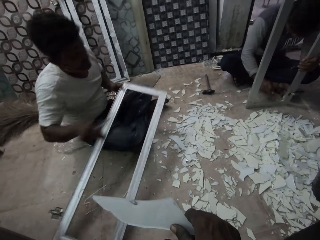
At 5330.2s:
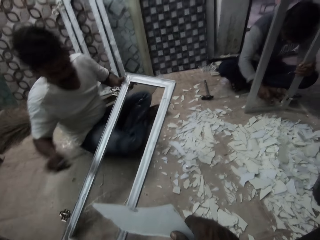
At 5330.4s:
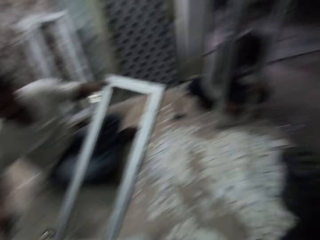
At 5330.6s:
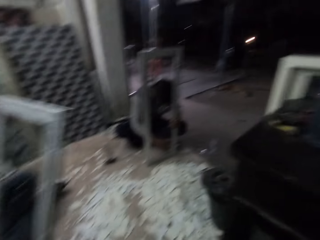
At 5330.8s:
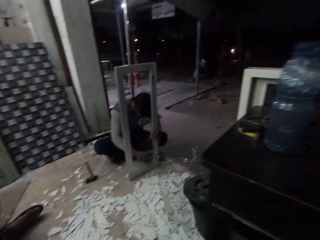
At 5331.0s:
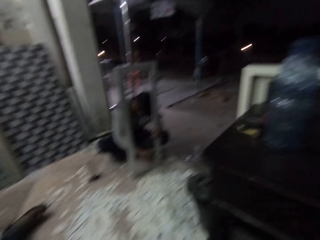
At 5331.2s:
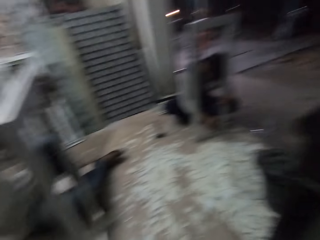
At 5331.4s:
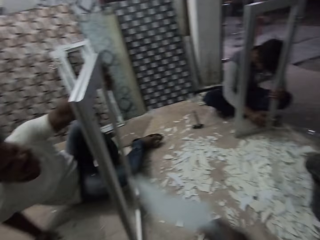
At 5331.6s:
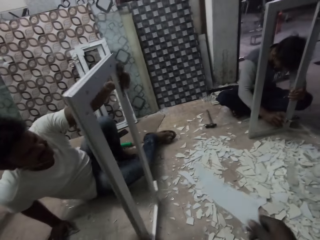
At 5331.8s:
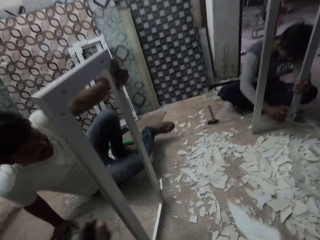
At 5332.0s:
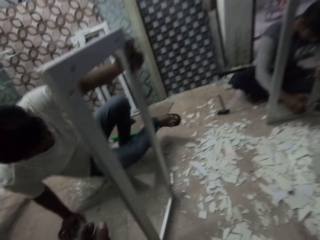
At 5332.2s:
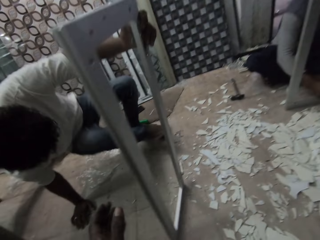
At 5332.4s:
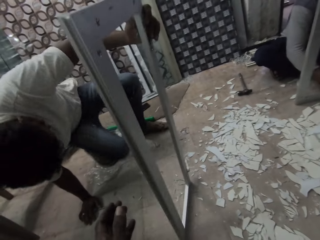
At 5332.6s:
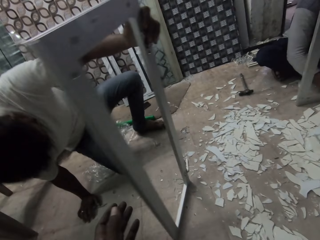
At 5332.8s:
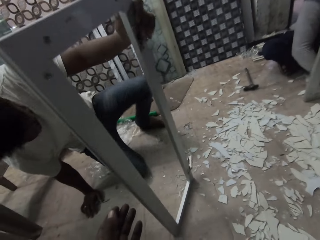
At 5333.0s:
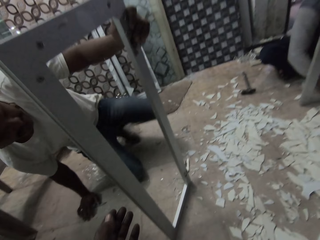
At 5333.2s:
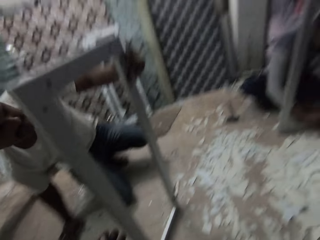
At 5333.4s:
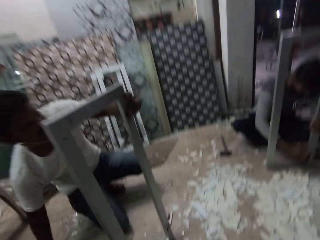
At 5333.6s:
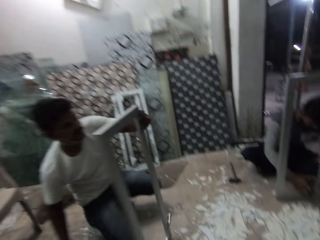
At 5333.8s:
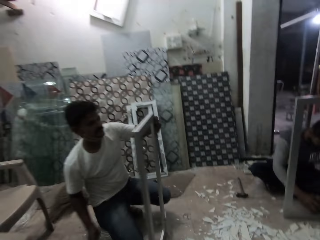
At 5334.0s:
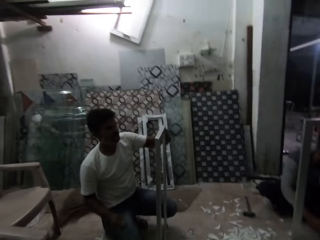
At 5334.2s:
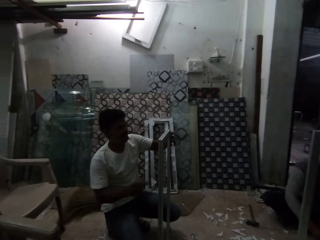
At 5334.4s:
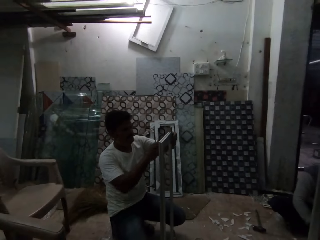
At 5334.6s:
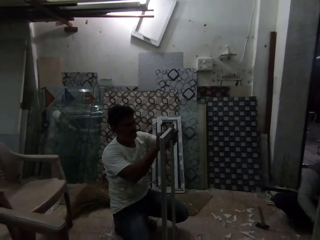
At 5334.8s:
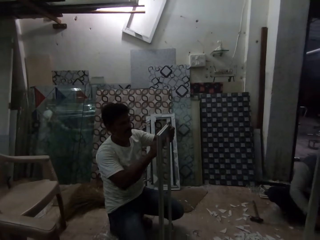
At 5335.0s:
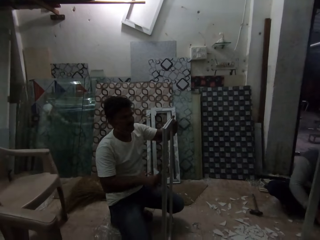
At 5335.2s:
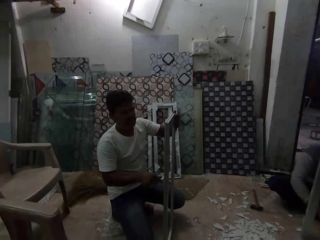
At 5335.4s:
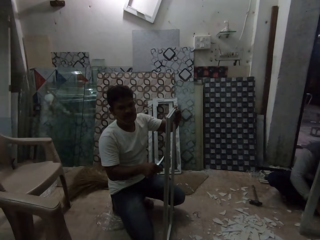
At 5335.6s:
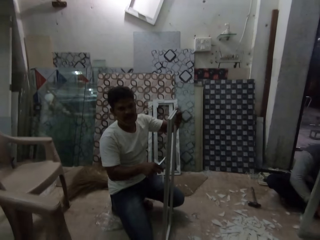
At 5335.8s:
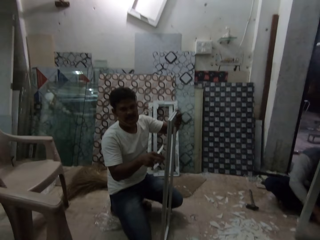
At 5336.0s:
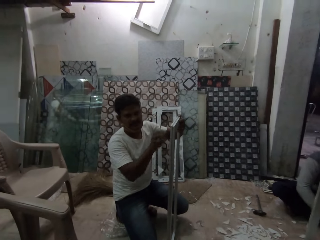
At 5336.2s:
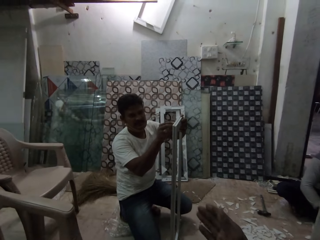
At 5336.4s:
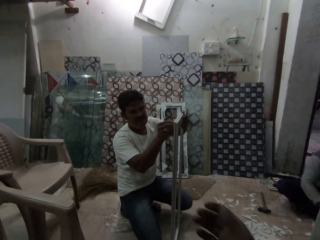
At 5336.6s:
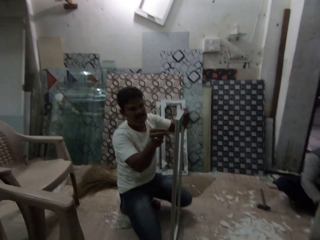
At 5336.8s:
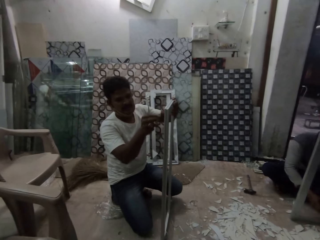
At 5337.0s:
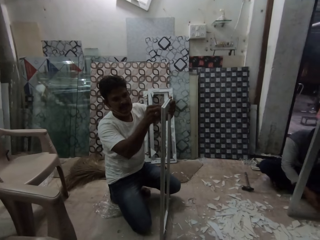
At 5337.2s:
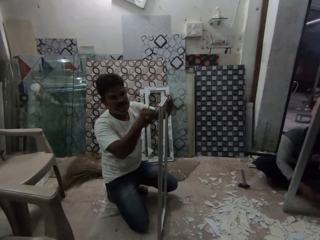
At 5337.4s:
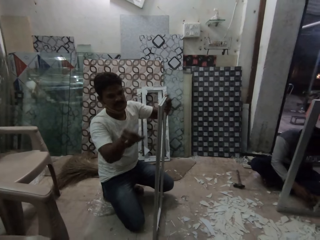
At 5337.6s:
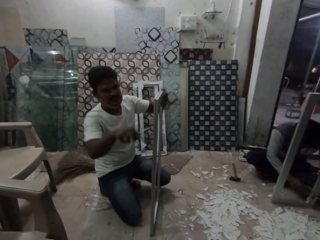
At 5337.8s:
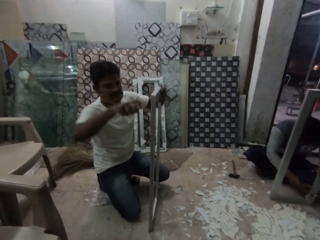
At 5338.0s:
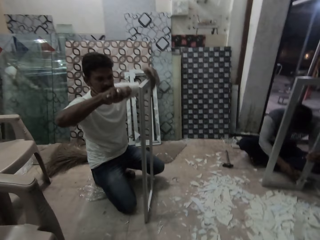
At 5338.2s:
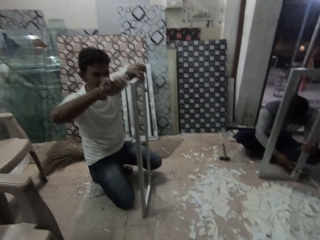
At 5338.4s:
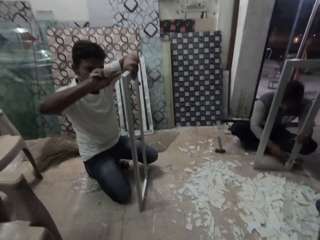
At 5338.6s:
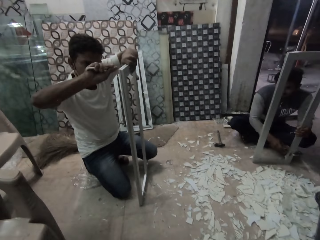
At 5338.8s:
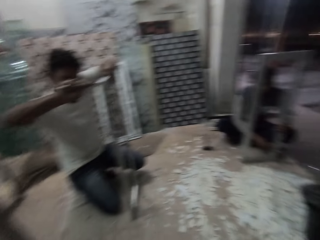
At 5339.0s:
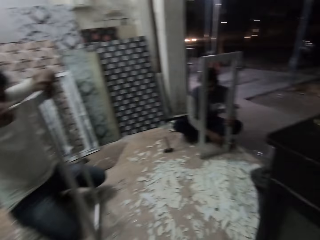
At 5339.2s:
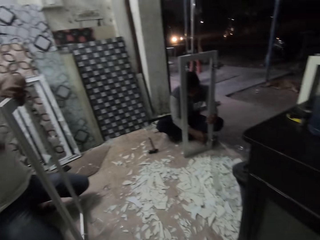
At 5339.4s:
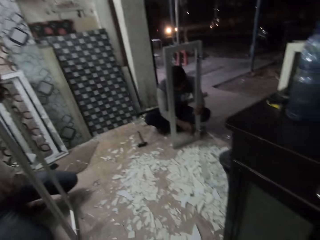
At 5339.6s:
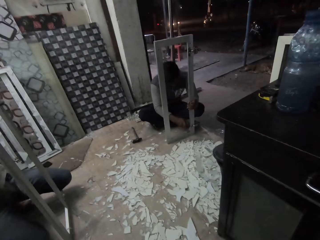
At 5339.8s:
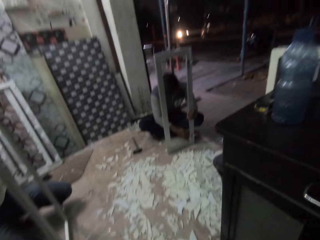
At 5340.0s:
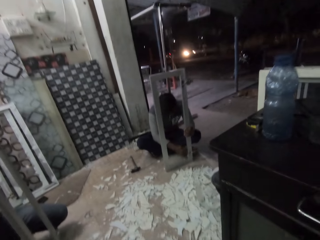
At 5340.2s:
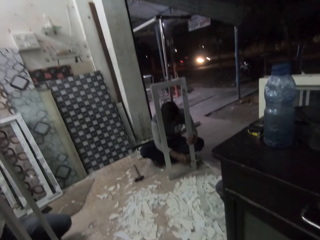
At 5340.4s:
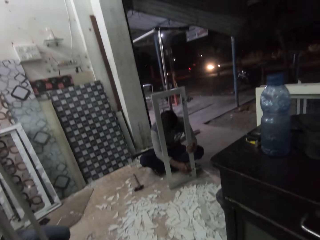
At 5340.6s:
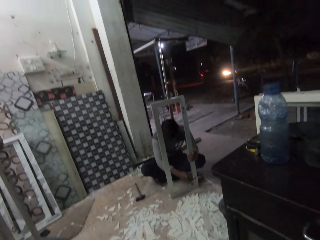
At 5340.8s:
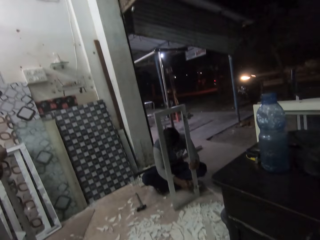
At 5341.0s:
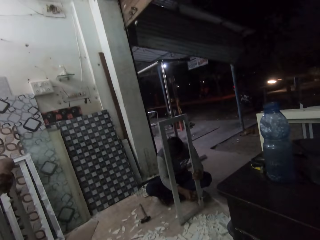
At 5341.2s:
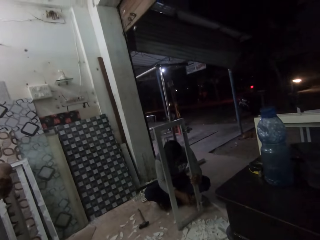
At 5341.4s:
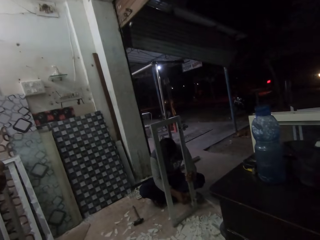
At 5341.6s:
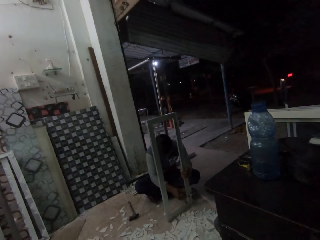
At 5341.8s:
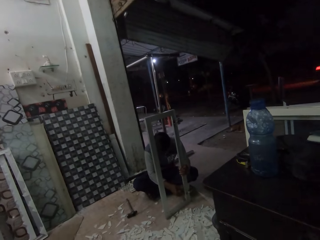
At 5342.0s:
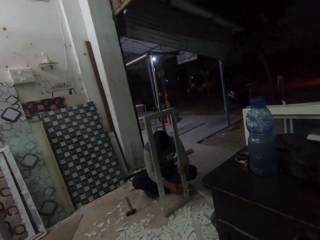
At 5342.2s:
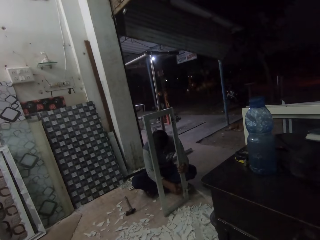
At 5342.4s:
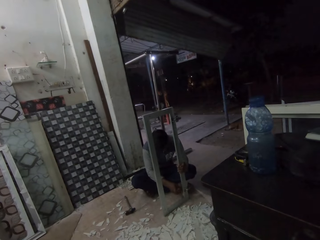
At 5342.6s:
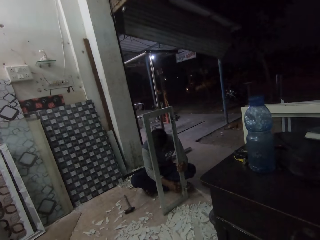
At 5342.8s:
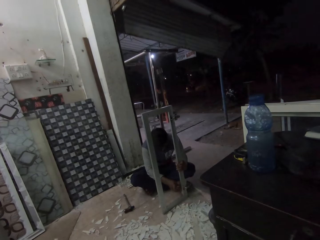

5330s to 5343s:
The man converses with the camera wearer. The camera wearer looks outside. He moves the glass piece in his hand. The man kneels. The camera wearer talks. The man scrapes the frame and talks. The camera wearer looks outside.

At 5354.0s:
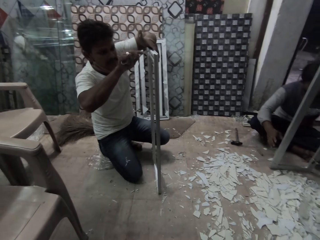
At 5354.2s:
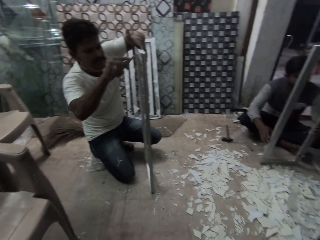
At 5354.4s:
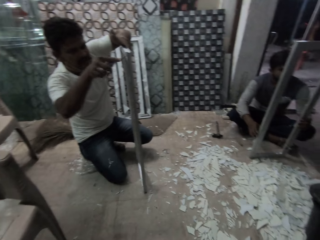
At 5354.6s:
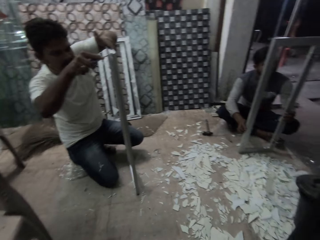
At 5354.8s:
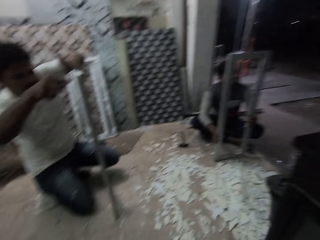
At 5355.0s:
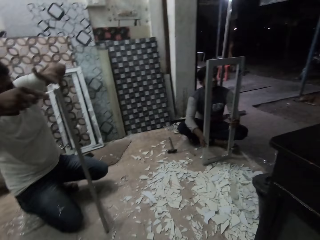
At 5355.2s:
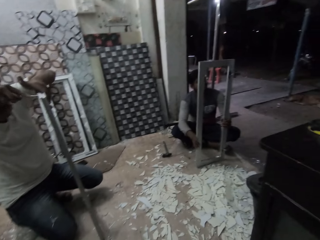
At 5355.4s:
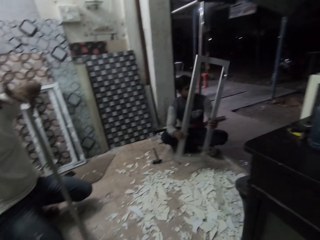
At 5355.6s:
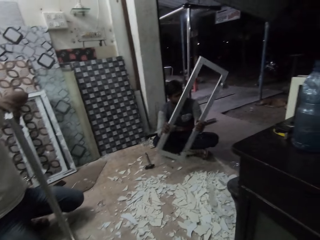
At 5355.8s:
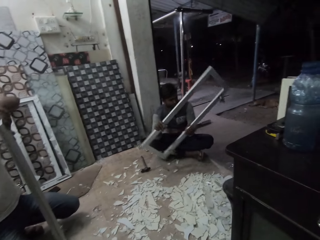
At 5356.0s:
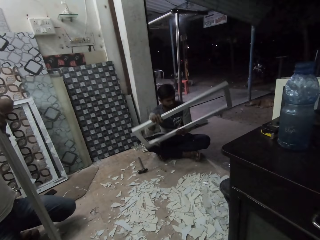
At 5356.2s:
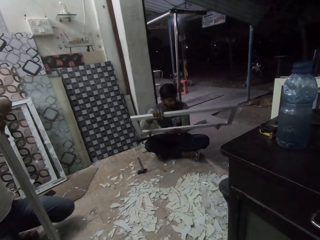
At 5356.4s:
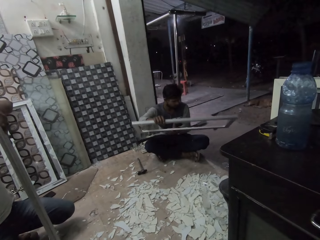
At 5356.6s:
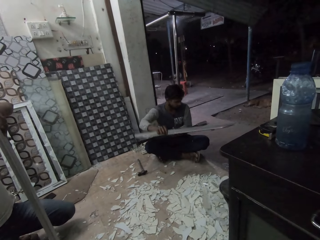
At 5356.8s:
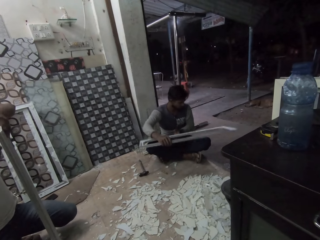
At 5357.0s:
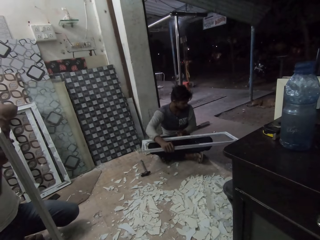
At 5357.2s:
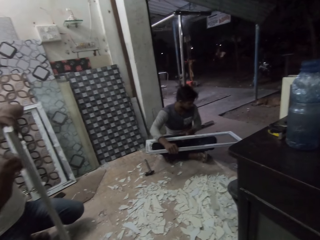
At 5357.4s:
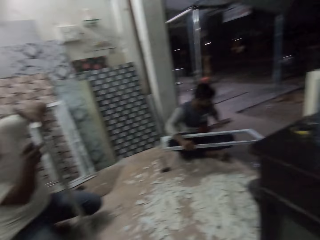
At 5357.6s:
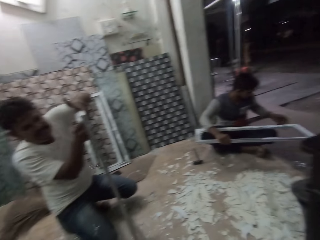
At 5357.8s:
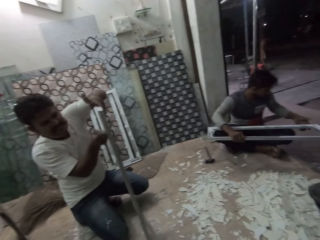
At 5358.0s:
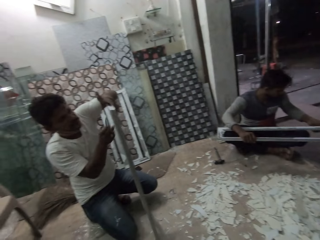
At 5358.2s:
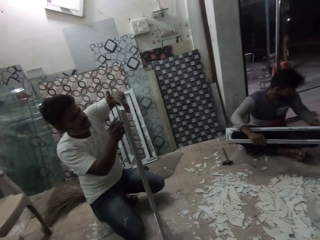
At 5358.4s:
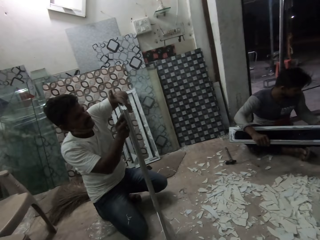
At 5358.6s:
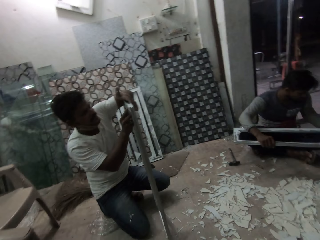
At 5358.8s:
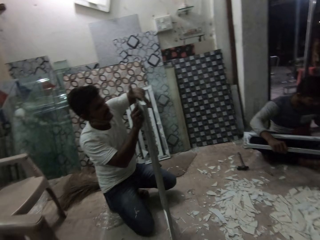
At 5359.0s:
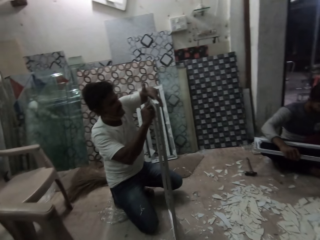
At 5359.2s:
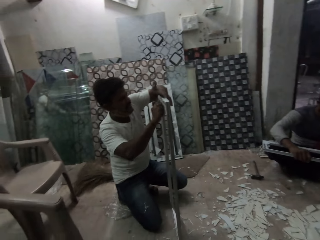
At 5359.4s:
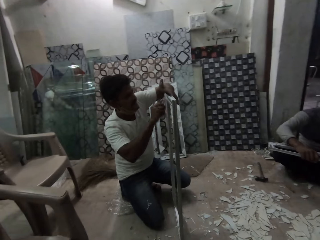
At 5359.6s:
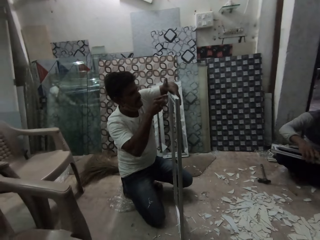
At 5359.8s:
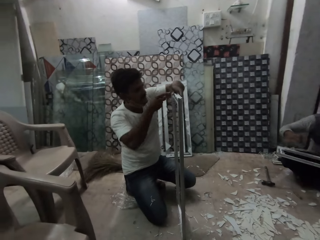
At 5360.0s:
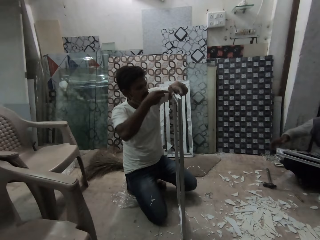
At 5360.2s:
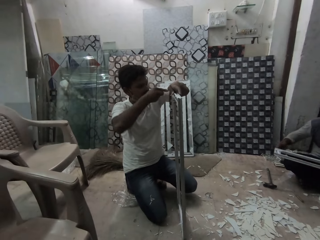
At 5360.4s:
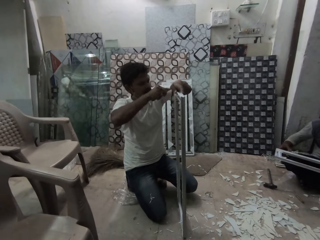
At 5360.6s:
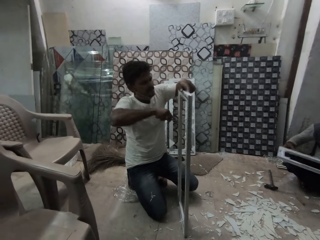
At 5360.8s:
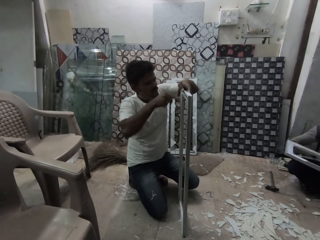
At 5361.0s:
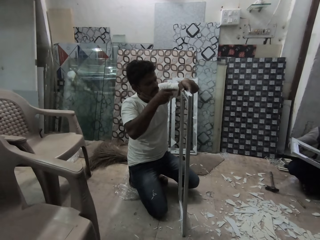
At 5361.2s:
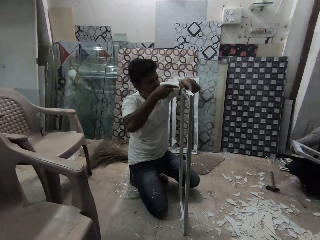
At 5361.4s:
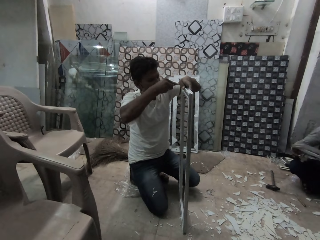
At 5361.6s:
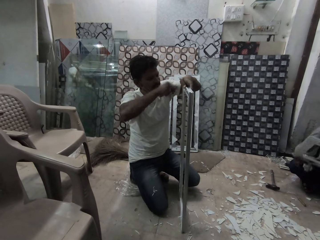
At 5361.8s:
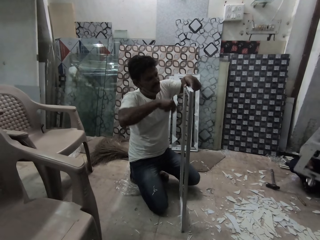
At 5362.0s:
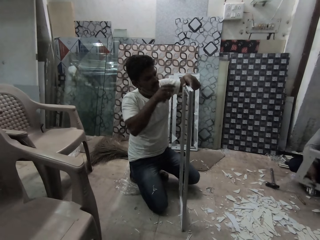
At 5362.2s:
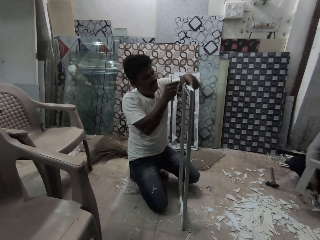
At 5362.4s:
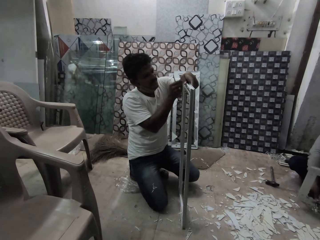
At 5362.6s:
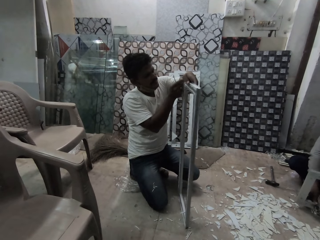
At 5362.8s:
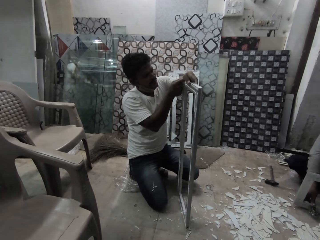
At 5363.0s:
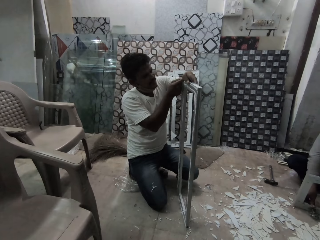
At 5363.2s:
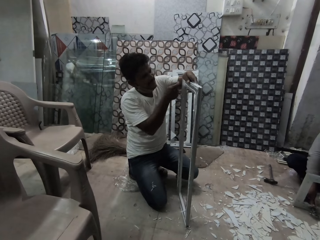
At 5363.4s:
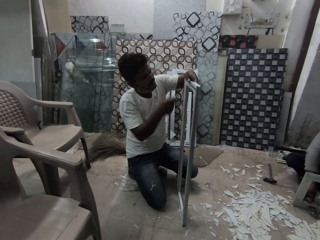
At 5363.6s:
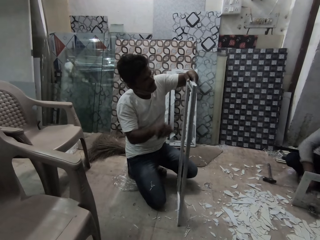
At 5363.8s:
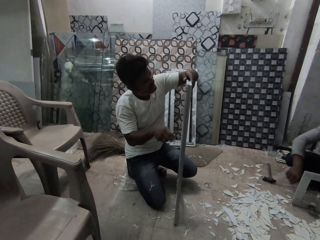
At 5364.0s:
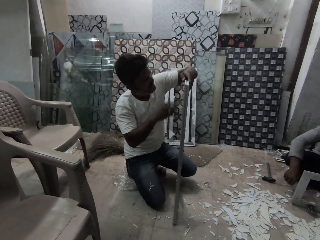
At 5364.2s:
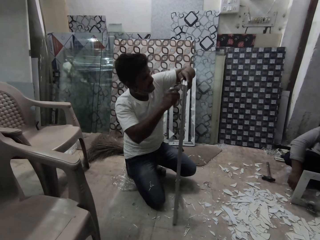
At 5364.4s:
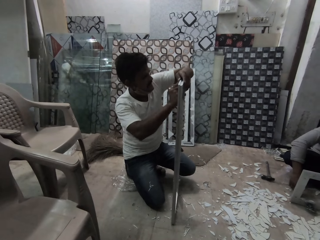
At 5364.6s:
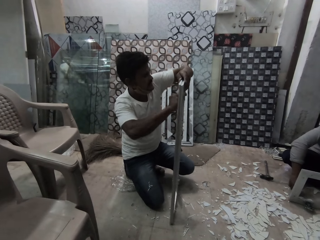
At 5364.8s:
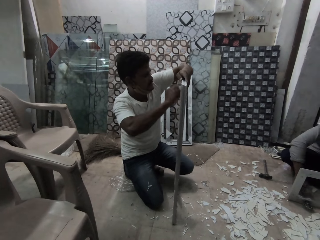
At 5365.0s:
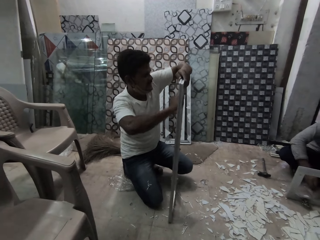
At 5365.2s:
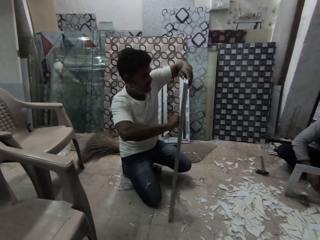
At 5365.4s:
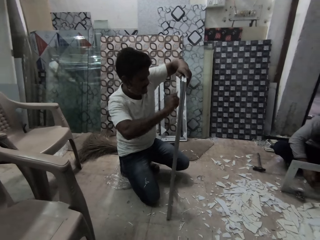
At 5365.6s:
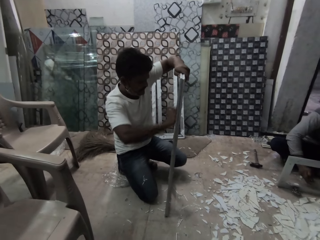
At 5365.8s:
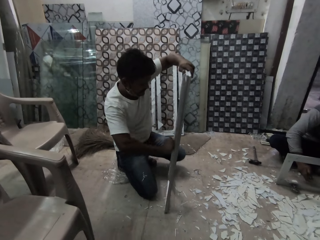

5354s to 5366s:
A man turns the frame, puts the frame on his lap and puts the frame on the floor.
